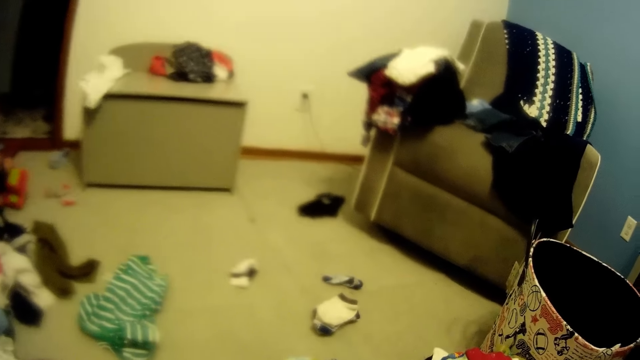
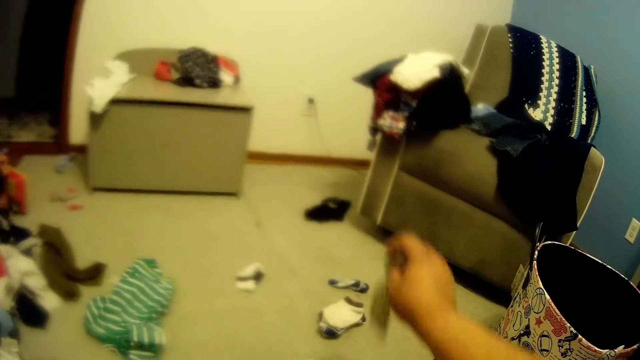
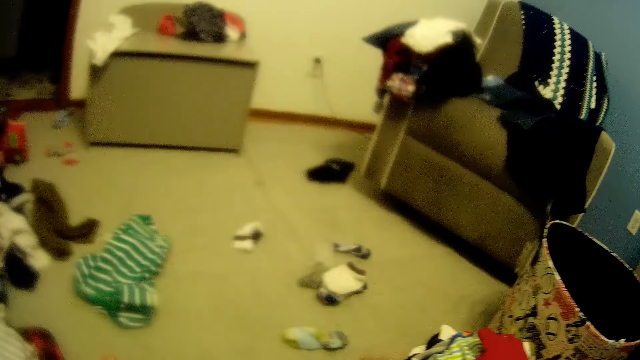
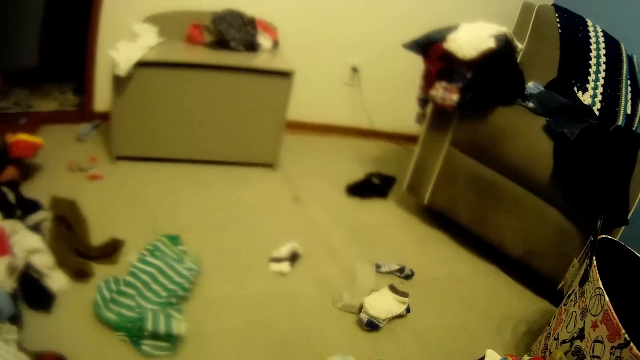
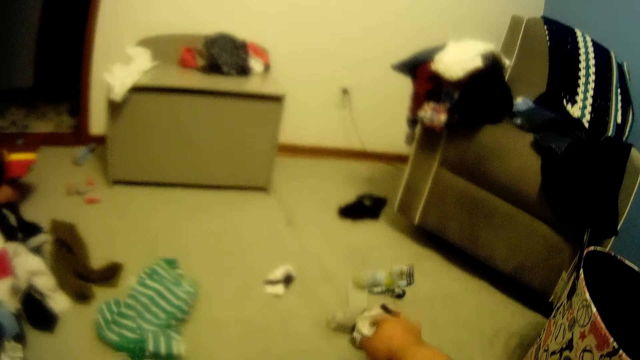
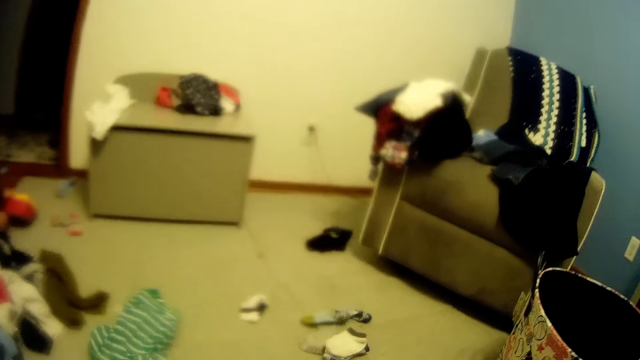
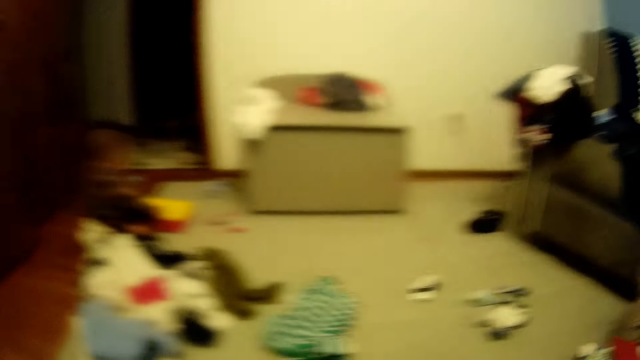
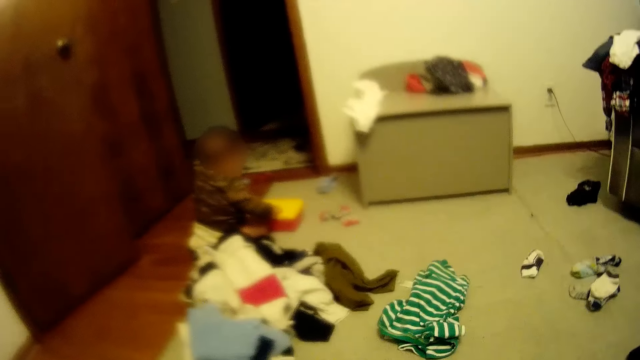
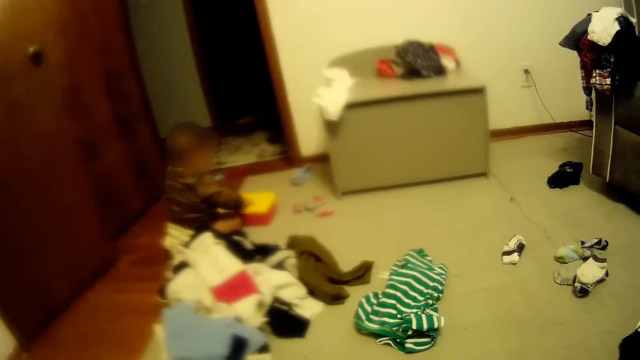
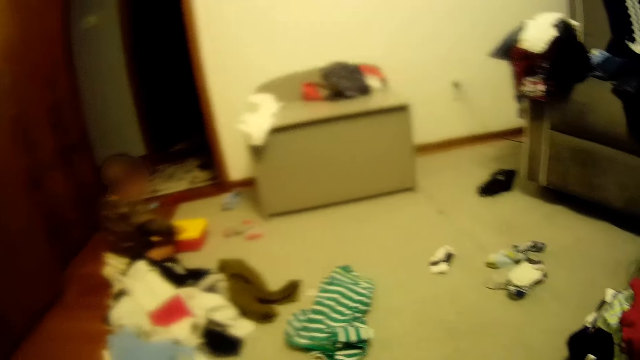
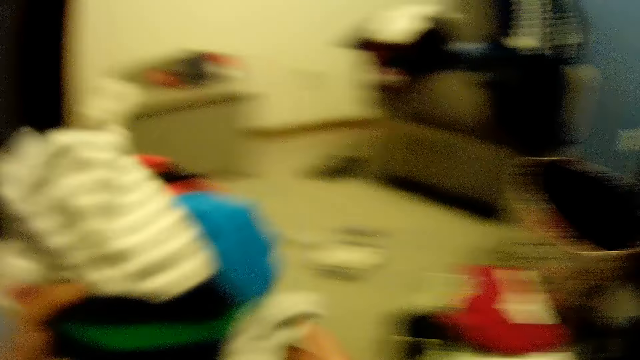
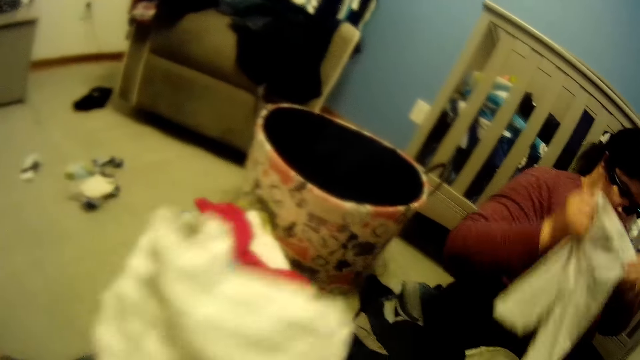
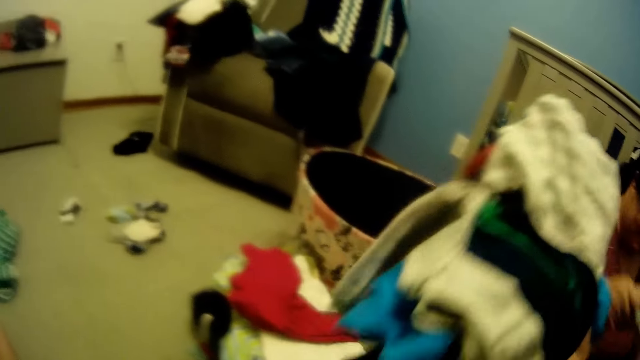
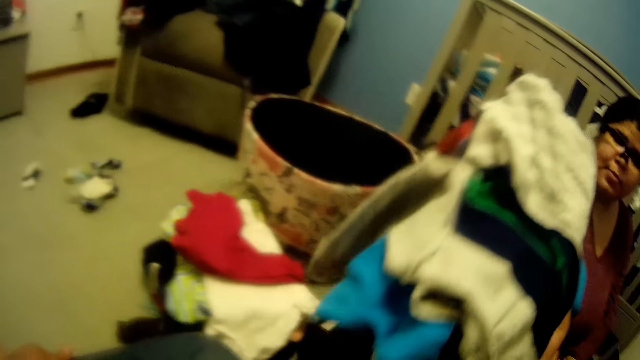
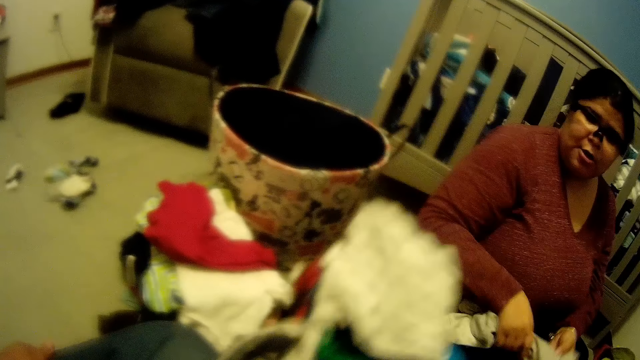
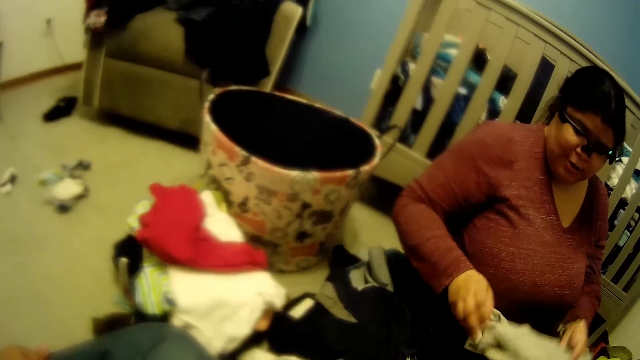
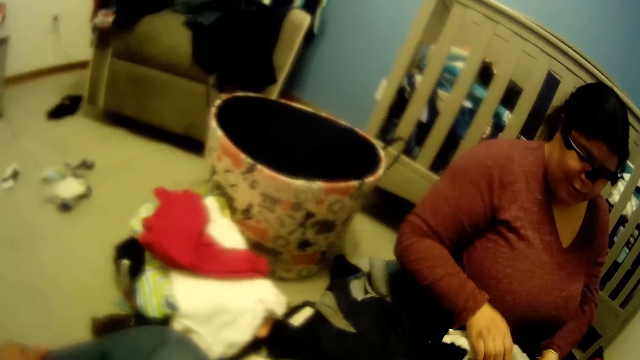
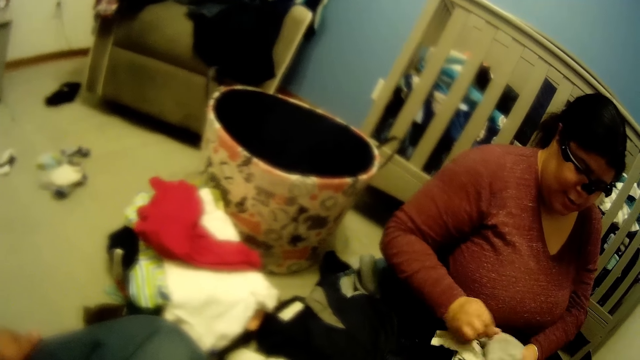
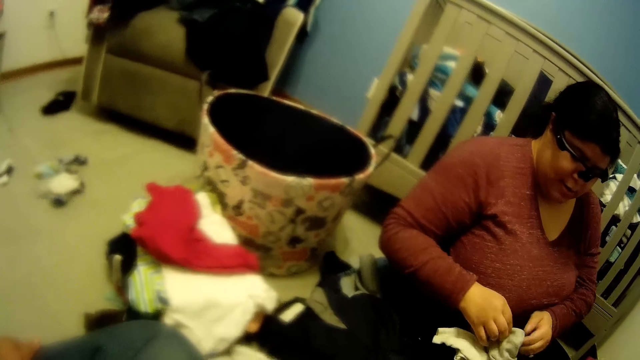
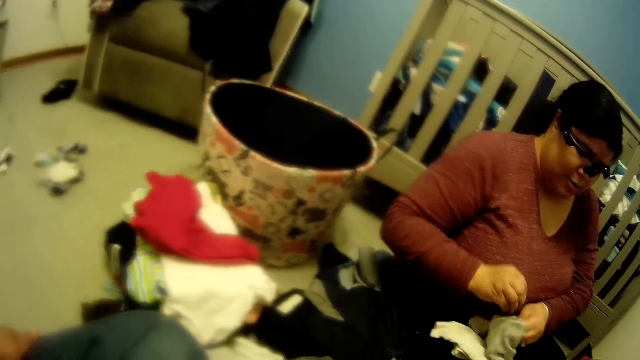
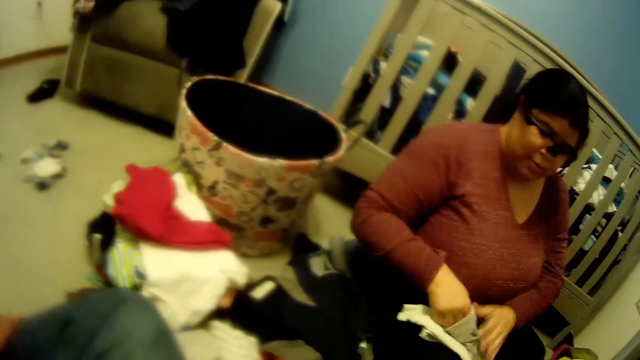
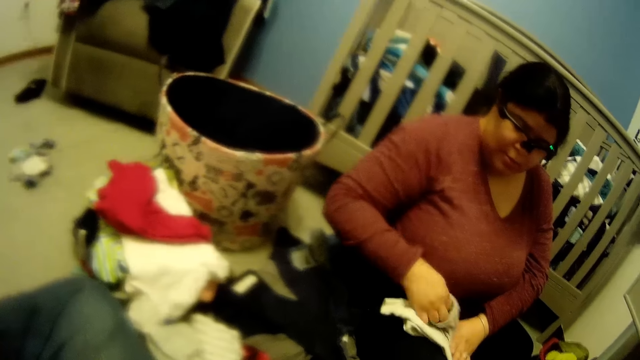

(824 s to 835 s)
The camera wearer throws the cloth in his right hand on the floor in the room. He drops a piece of sock on the floor with his right hand. He carries the clothes. A baby holds a container on the floor with both hands. The camera wearer picks pieces of clothes from the floor with his left hand. The woman folds a piece of cloth with both hands. The camera wearer drops the pieces of cloth on the floor.

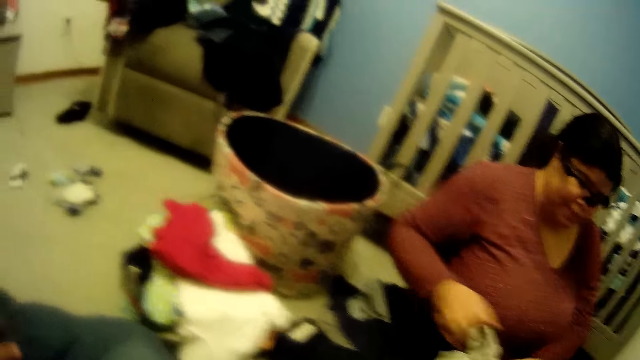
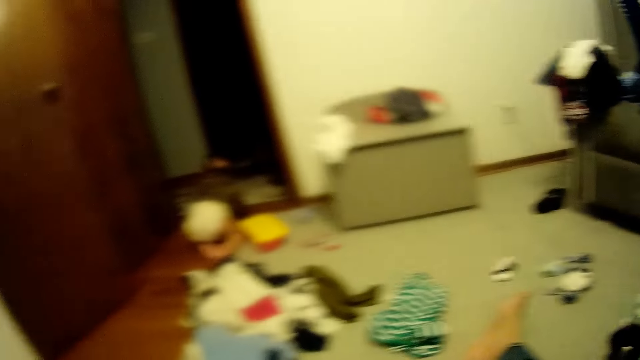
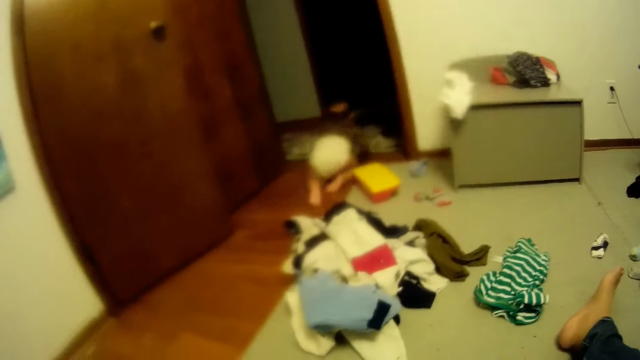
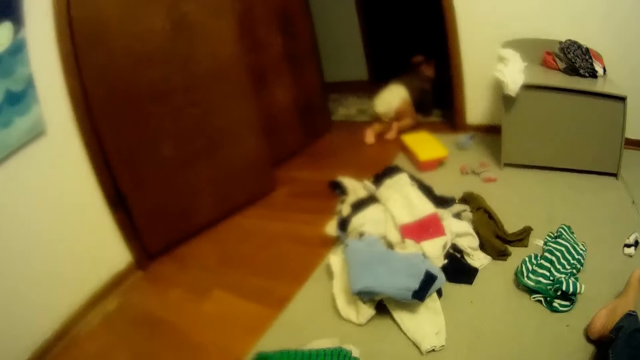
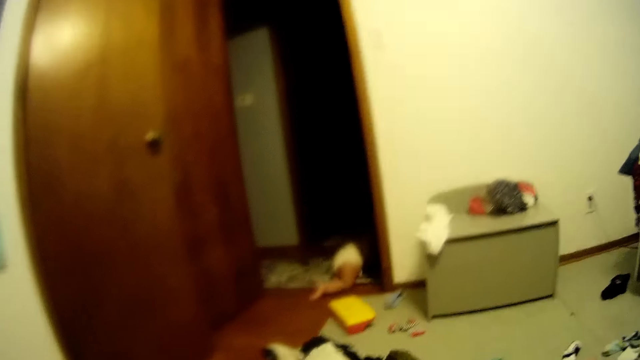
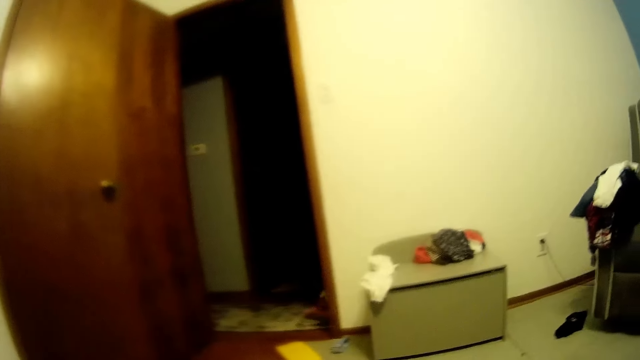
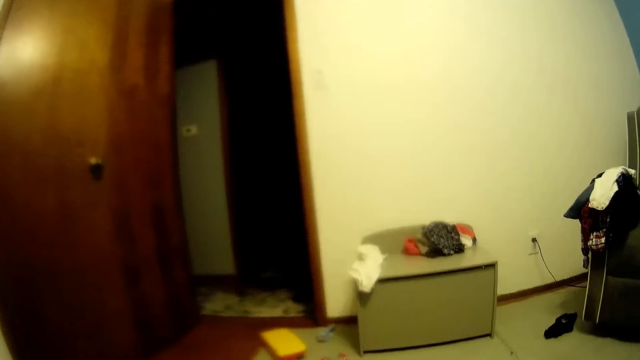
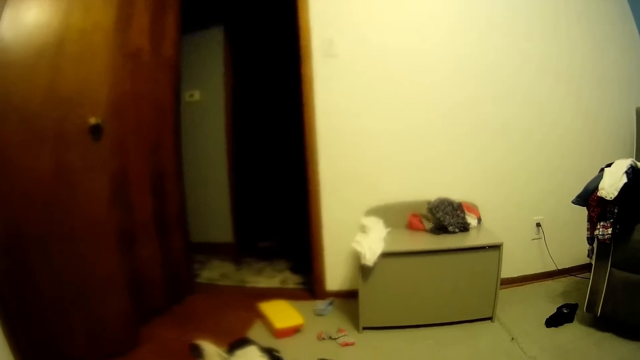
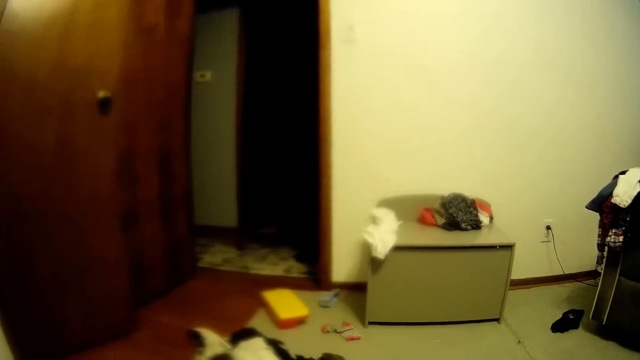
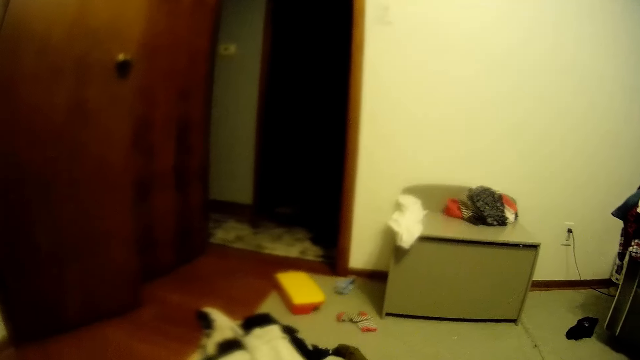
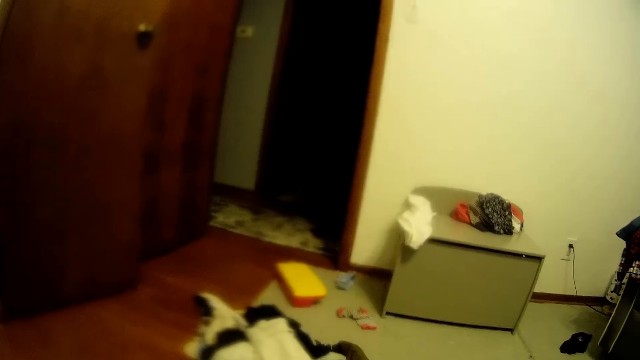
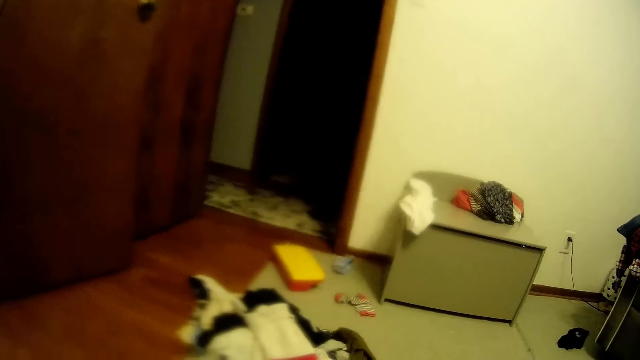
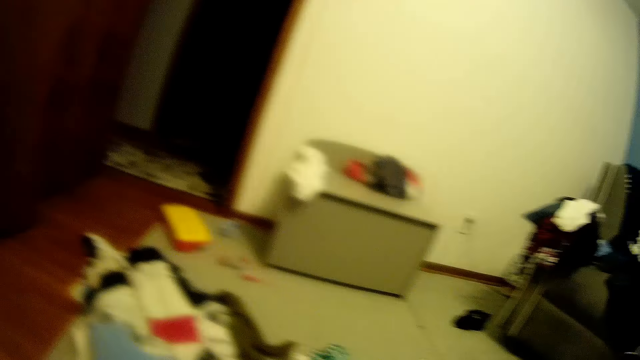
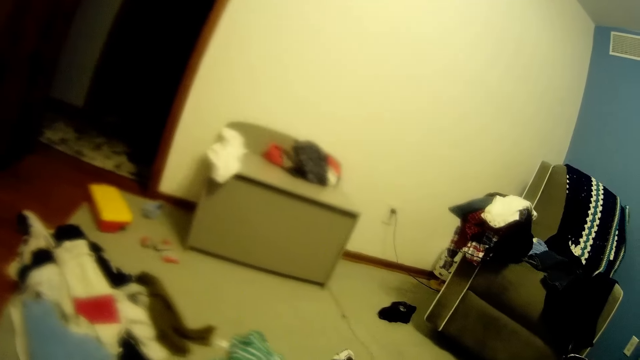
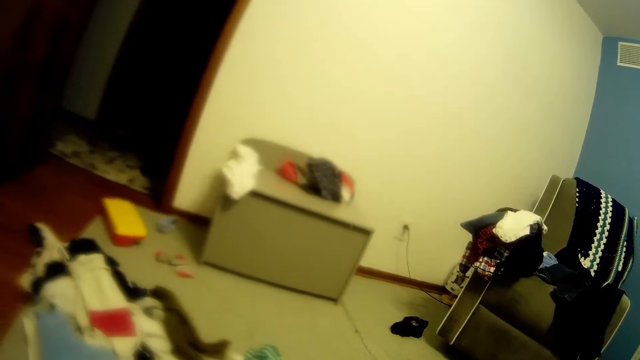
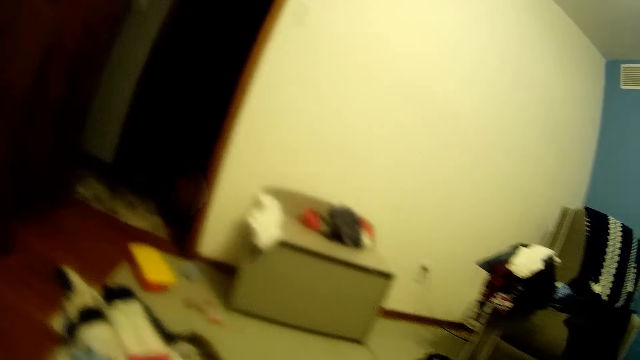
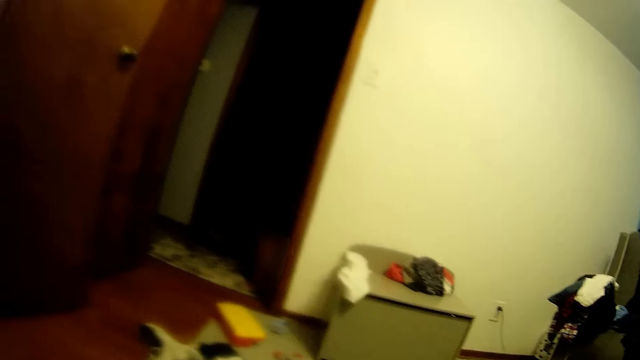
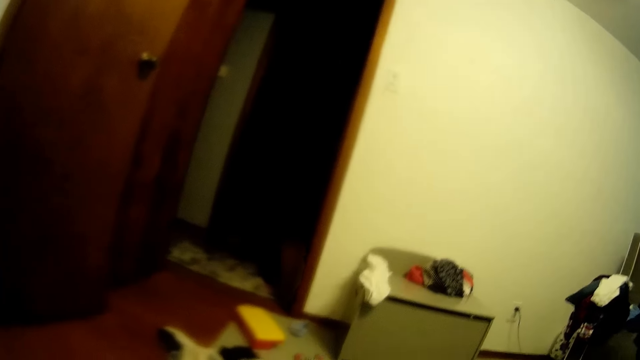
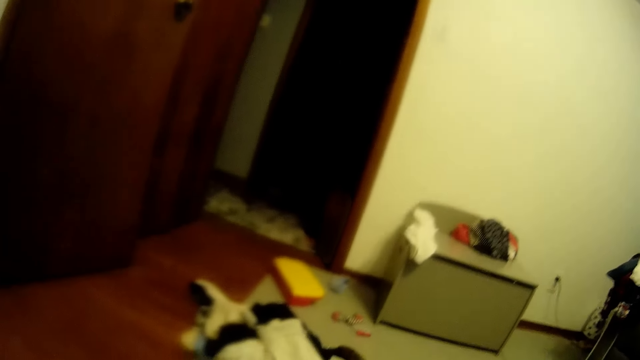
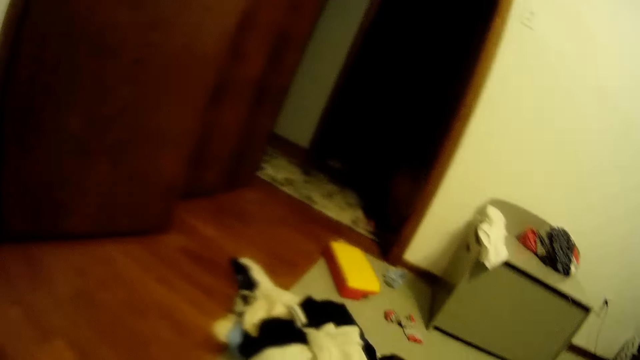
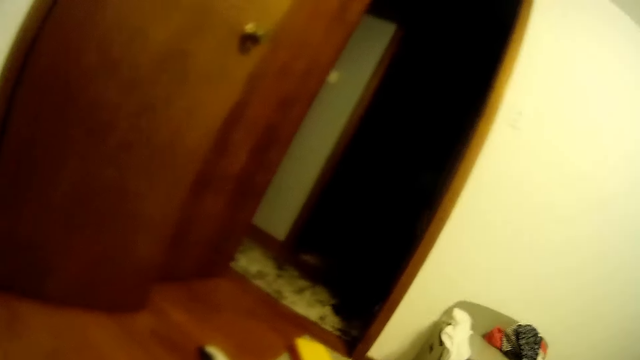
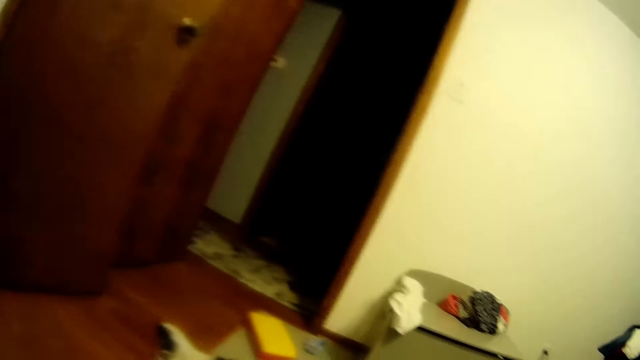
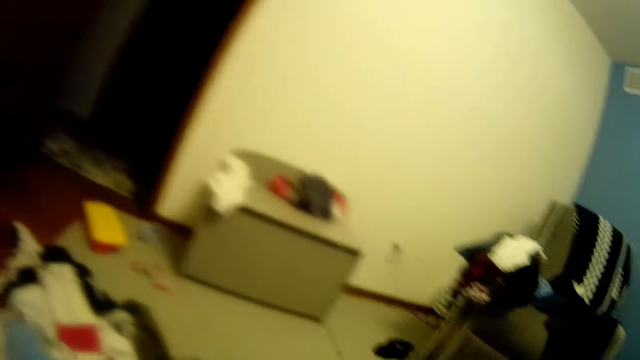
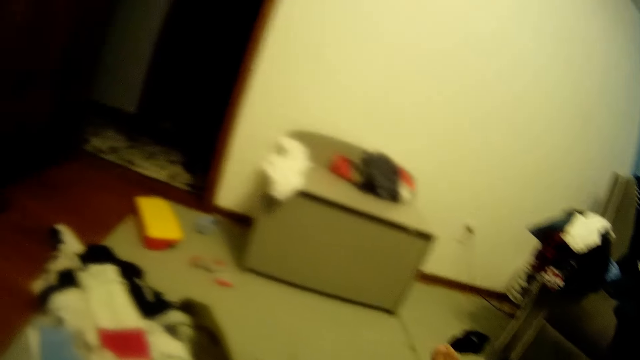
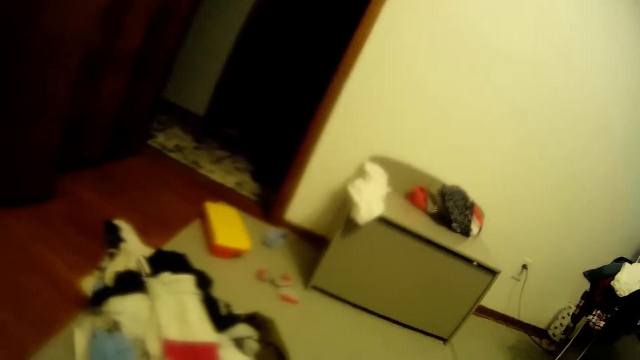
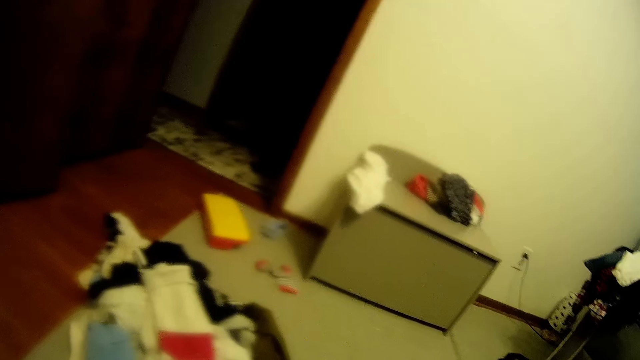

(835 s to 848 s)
A baby crawls through a door.
